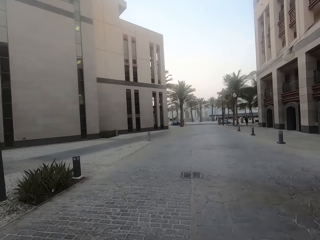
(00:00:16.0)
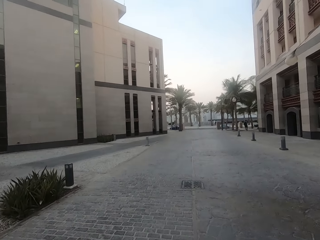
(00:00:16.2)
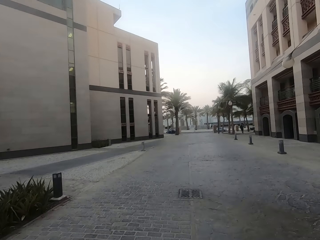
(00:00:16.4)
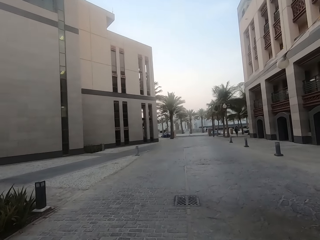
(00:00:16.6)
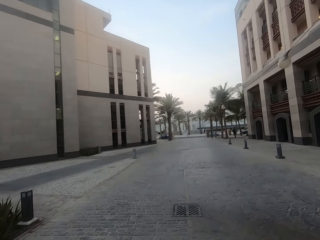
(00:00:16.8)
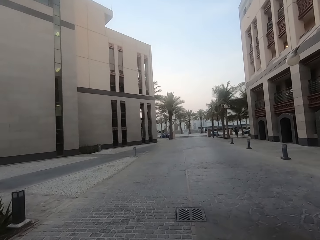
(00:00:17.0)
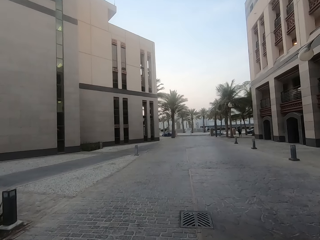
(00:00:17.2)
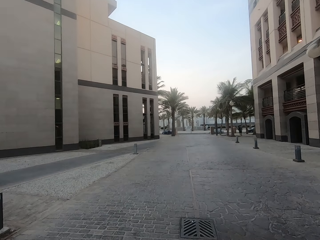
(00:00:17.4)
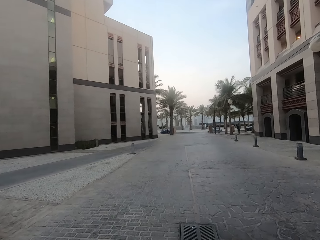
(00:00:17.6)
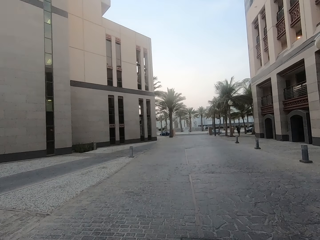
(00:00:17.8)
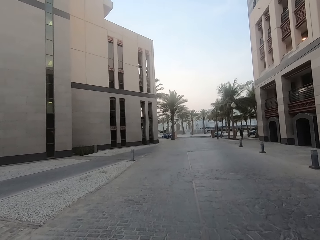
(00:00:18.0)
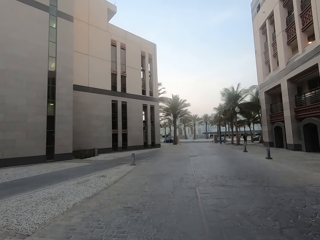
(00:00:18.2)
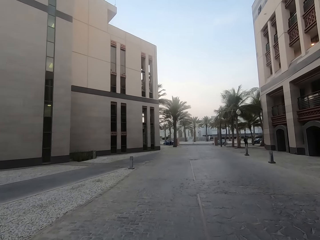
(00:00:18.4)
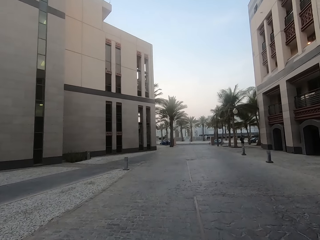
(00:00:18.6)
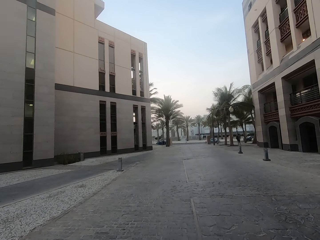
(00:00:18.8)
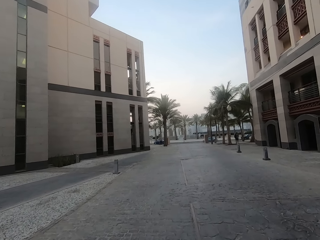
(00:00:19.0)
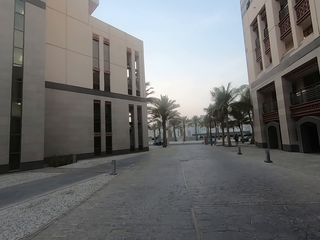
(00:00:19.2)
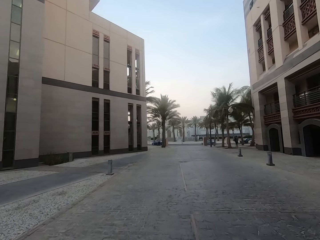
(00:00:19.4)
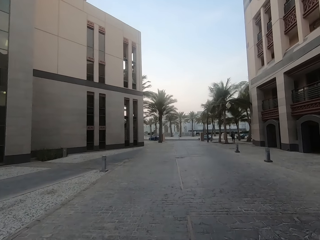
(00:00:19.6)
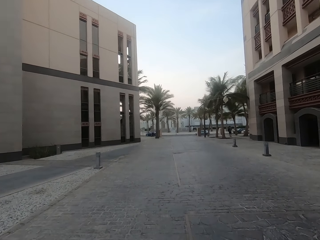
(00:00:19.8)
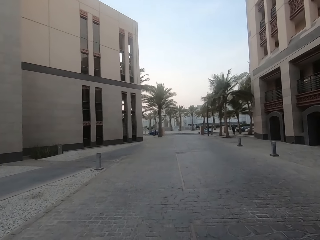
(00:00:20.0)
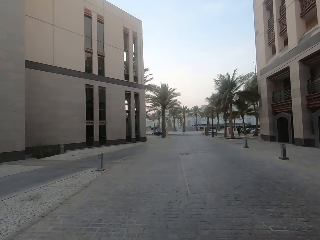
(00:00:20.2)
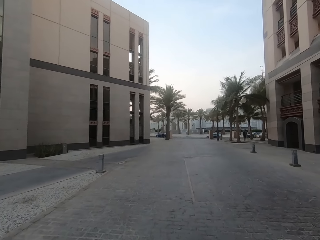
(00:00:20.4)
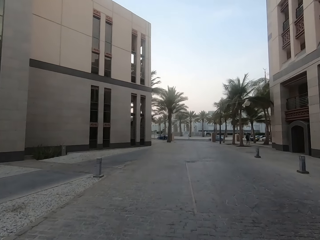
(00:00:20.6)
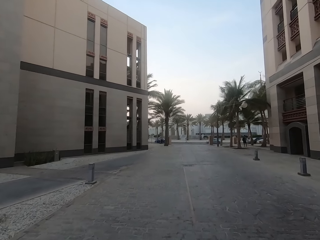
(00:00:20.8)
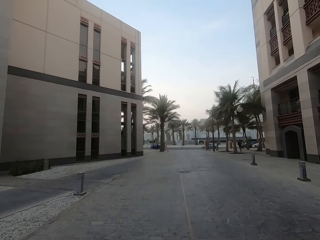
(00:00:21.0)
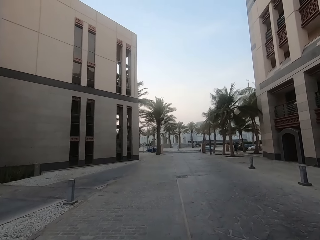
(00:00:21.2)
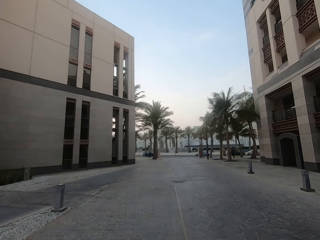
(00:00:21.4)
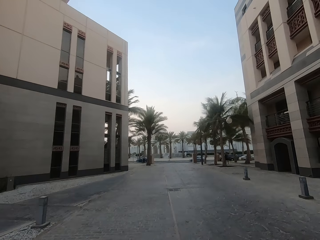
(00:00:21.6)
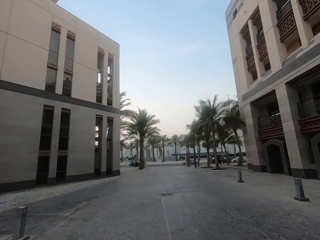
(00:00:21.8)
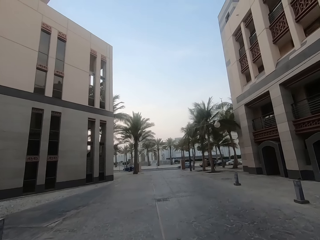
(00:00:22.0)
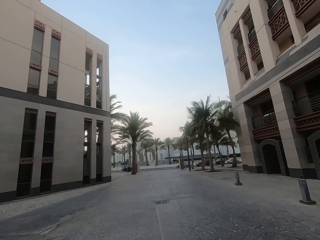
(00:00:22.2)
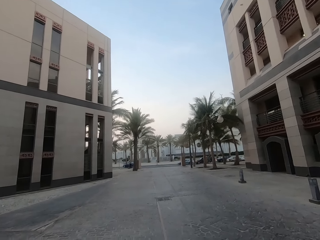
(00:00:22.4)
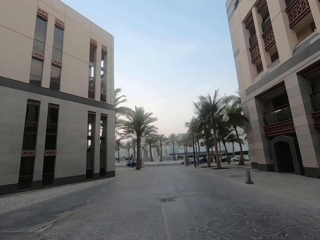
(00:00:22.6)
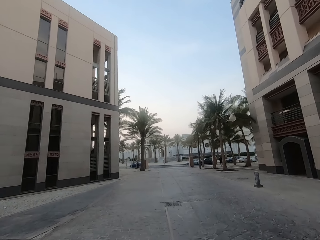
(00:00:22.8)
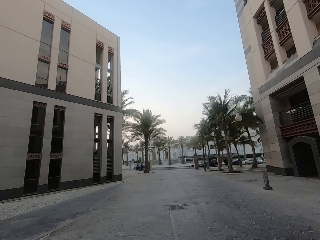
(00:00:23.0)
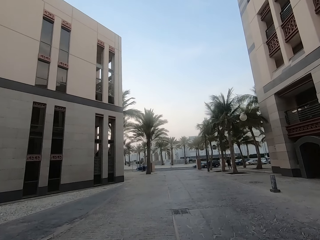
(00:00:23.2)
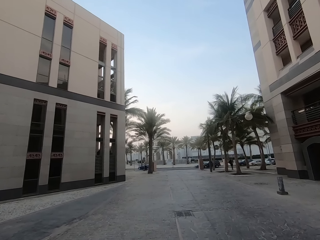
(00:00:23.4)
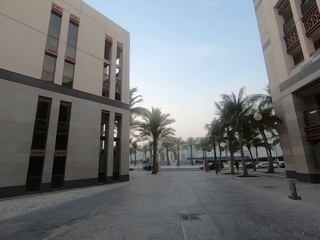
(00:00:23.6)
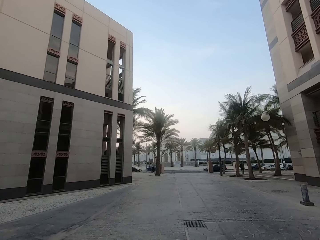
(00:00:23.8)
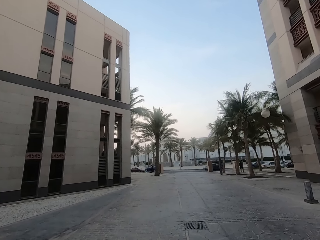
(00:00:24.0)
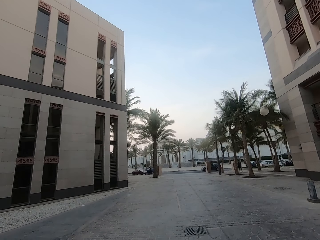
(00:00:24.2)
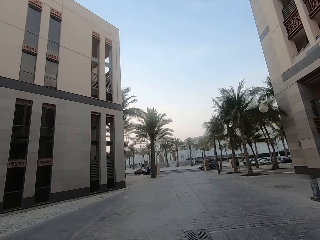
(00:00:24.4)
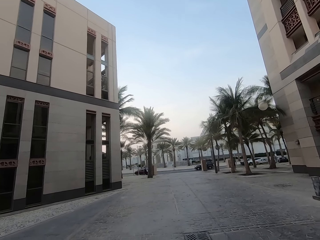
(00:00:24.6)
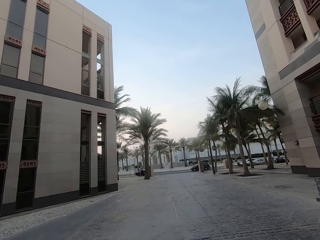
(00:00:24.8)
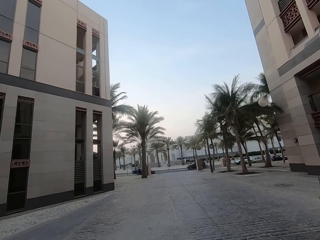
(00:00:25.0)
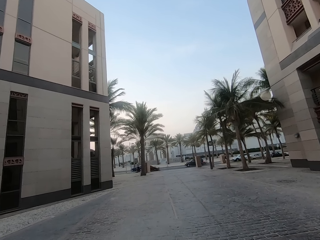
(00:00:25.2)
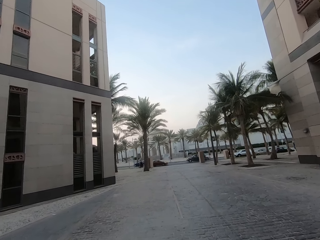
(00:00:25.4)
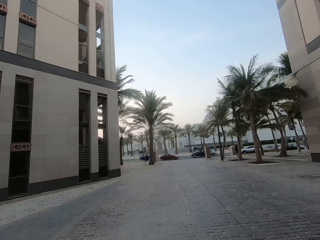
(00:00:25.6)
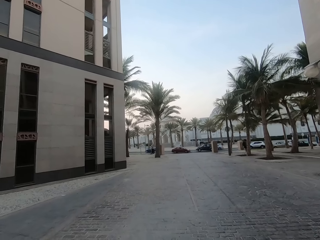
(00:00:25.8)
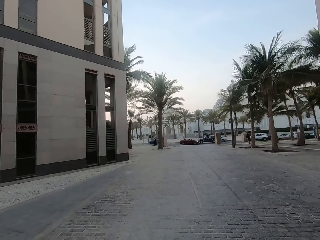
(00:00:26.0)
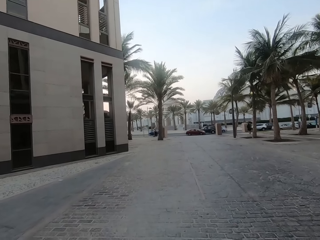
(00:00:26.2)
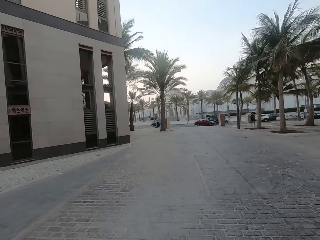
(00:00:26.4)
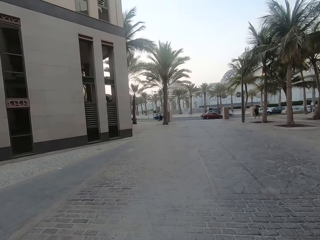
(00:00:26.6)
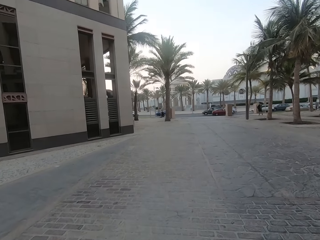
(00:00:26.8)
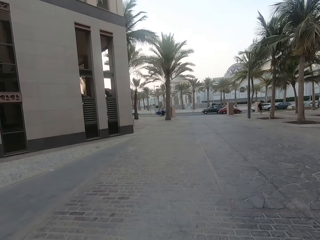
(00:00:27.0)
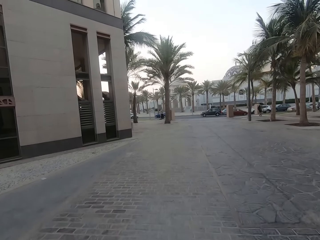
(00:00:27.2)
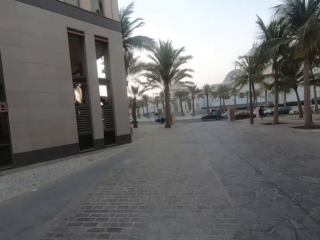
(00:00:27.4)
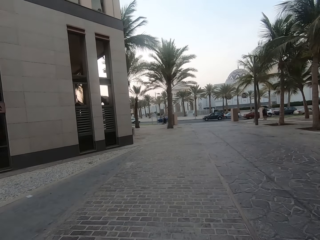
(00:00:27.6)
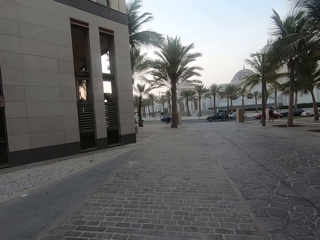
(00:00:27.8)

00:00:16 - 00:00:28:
The camera wearer walks forward.

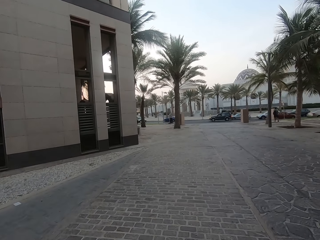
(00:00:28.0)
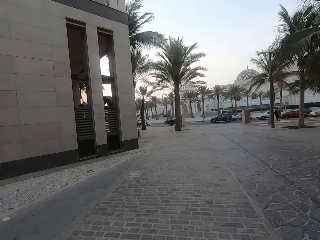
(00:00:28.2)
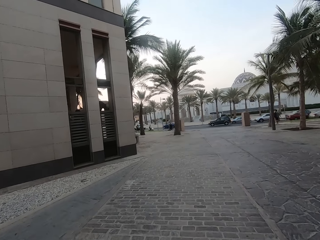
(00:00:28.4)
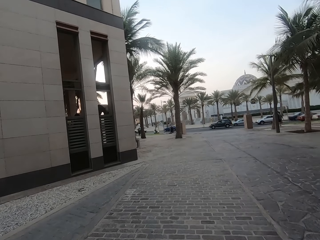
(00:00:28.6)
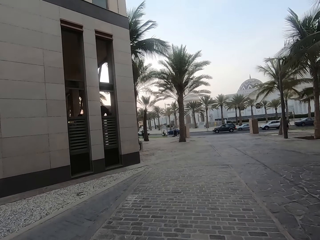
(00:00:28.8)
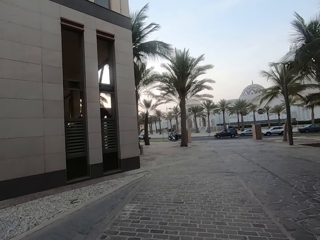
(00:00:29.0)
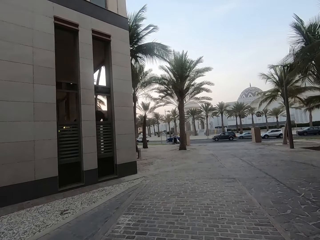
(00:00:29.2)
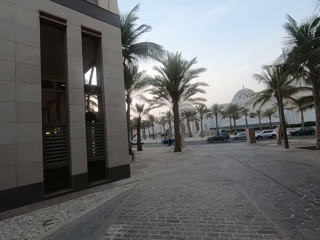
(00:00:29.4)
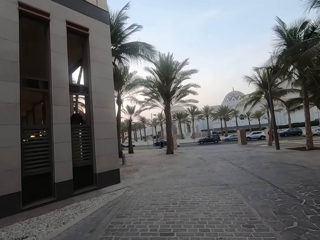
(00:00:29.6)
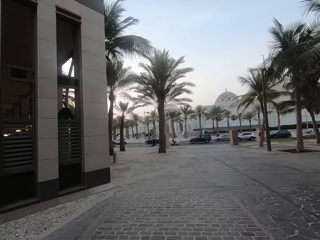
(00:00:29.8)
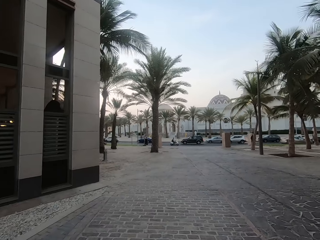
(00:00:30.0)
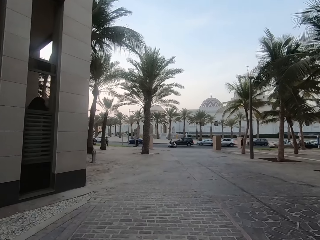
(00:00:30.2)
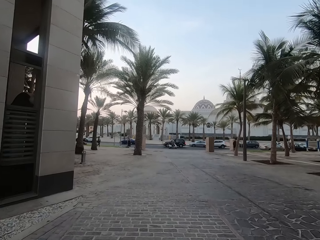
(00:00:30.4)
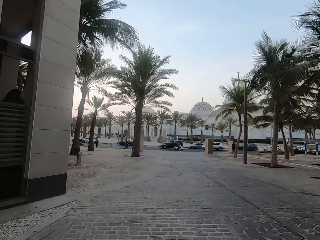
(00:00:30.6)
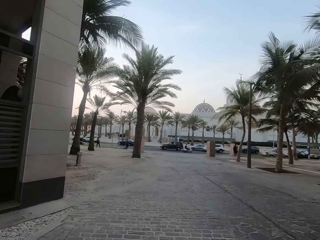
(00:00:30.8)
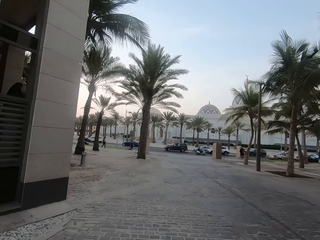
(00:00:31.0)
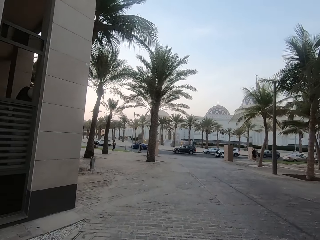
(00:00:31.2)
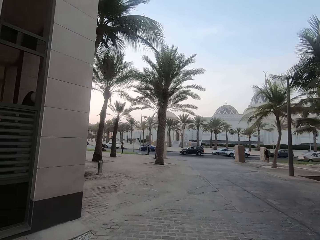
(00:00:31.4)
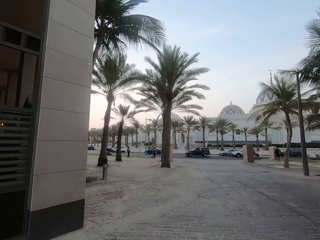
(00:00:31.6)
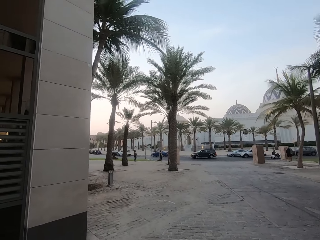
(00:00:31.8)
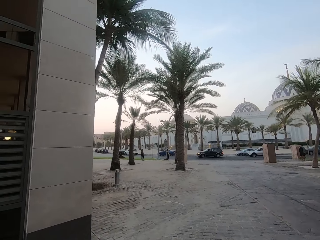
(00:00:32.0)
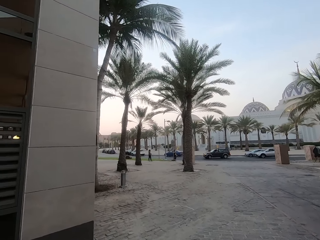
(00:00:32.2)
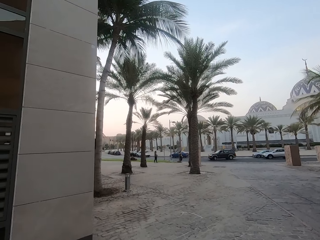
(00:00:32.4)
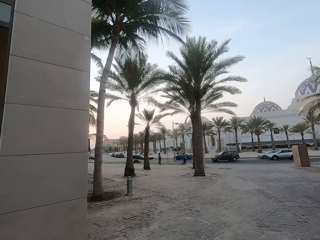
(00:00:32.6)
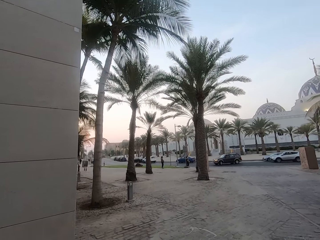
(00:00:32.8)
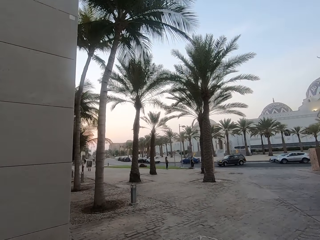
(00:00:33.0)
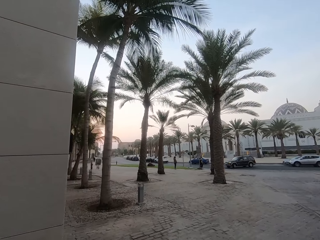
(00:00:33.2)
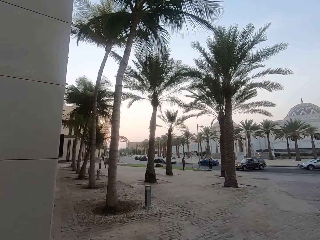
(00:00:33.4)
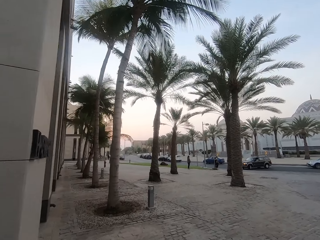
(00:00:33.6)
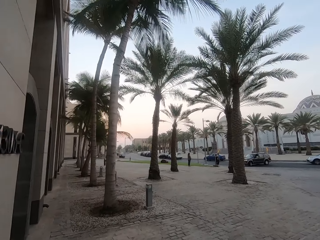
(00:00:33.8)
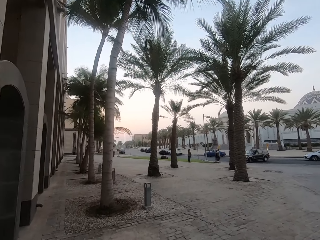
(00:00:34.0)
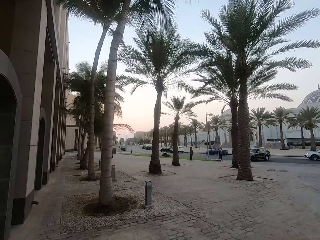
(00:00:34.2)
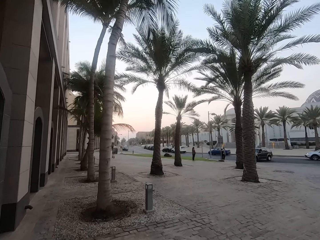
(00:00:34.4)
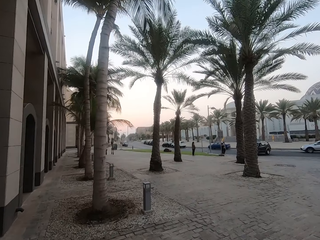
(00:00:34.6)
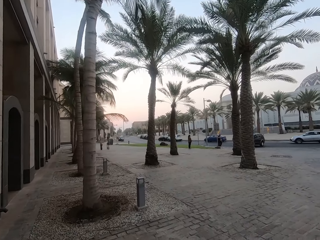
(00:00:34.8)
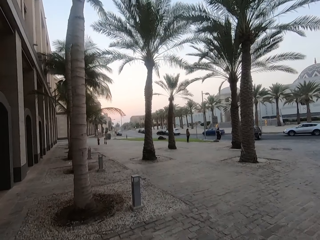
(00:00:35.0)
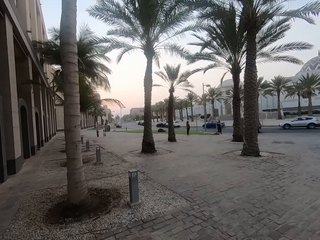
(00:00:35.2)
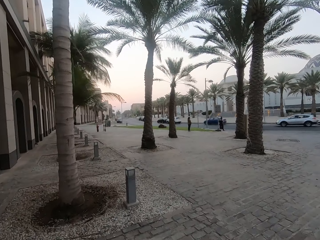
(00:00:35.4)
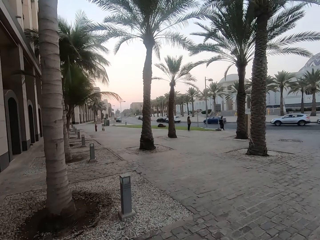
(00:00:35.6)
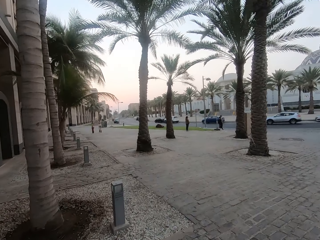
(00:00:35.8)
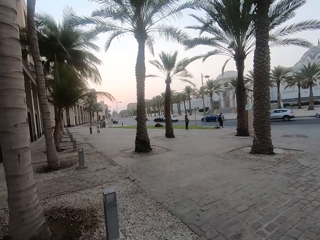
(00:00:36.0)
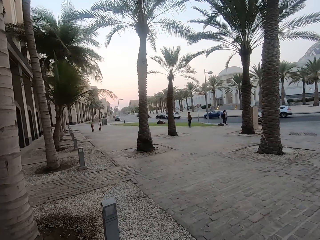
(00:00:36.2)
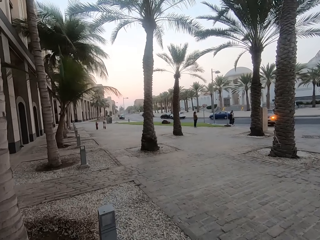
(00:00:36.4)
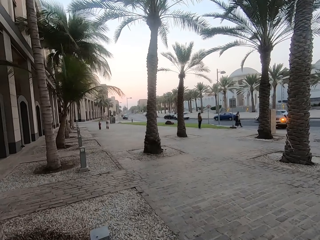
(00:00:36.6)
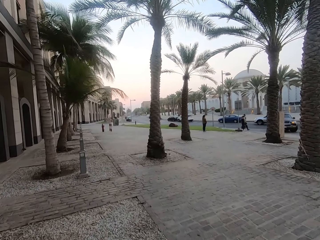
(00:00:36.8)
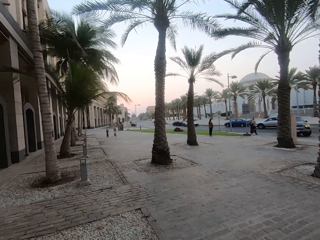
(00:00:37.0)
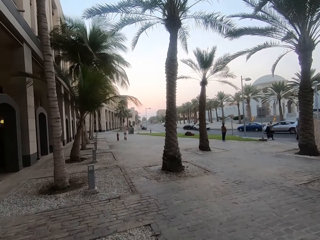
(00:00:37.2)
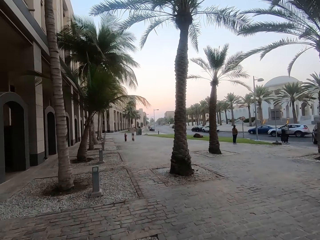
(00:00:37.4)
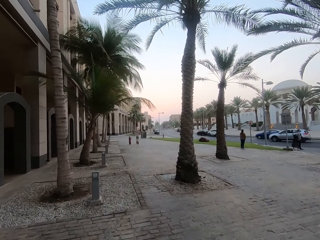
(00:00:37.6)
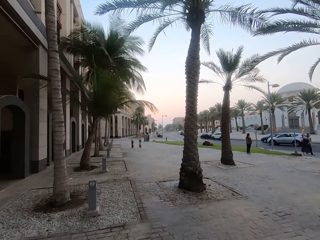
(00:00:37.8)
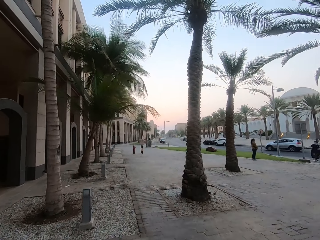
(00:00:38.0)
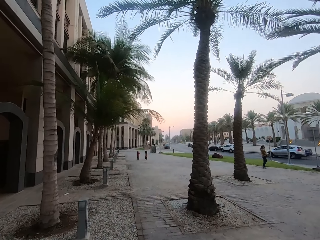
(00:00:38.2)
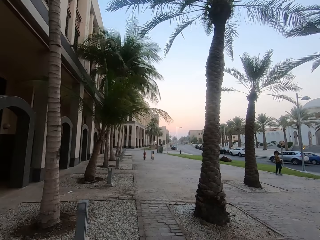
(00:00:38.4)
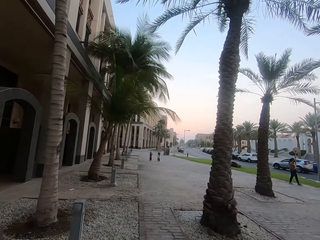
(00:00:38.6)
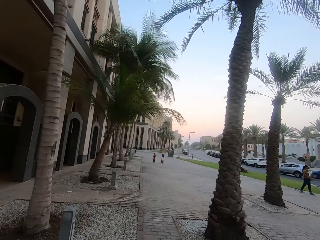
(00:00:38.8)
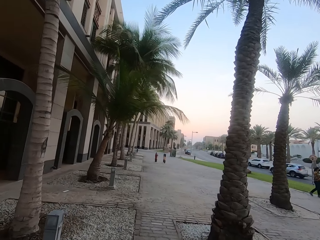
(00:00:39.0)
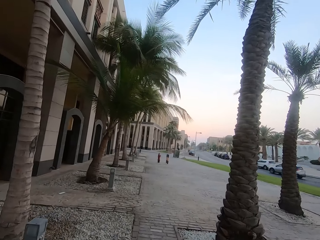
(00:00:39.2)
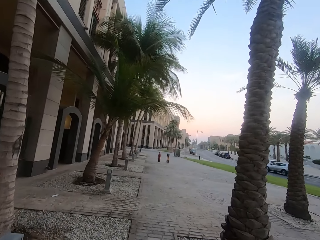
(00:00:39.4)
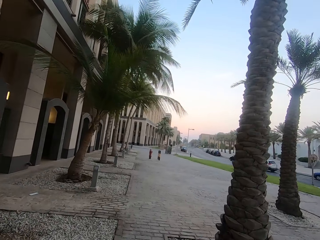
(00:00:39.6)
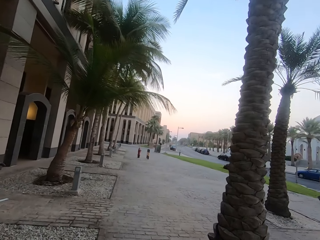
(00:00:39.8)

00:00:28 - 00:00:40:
The camera wearer turns left.
